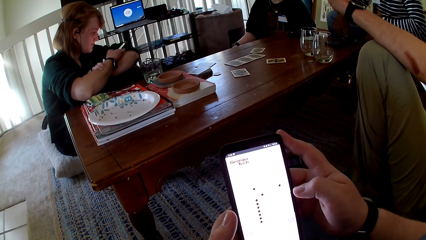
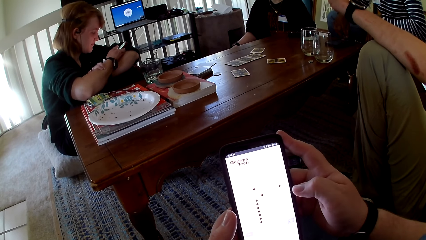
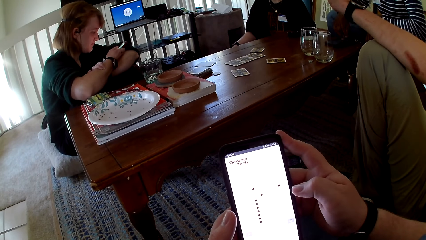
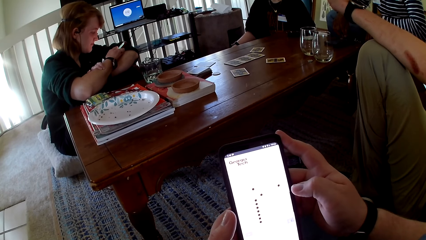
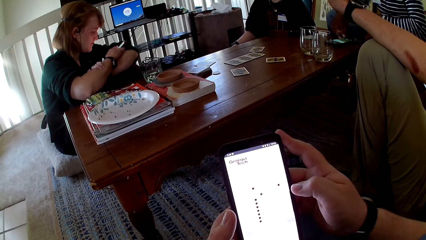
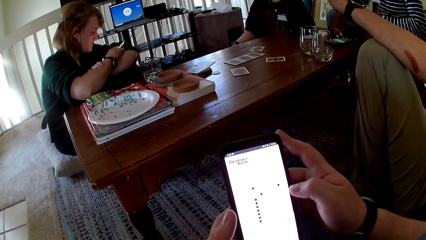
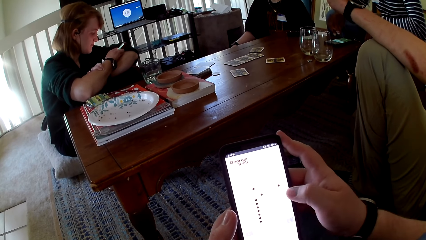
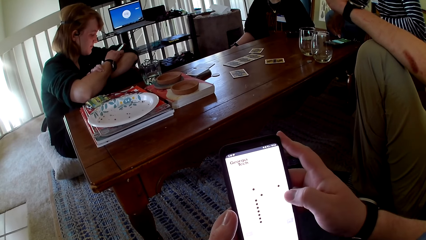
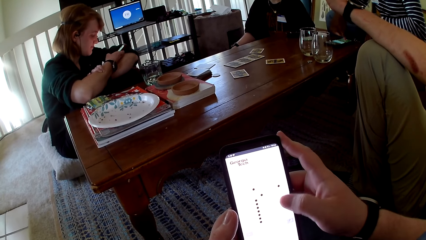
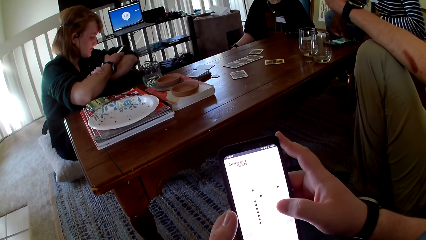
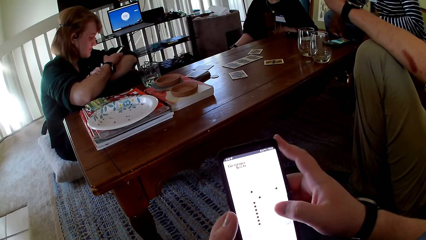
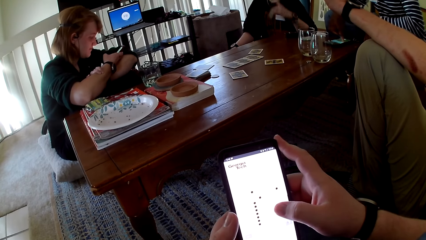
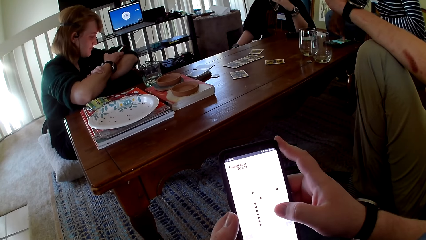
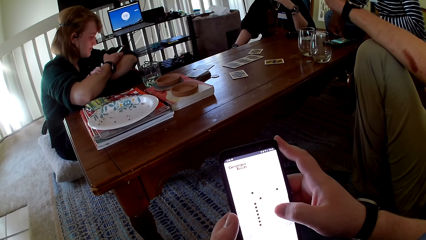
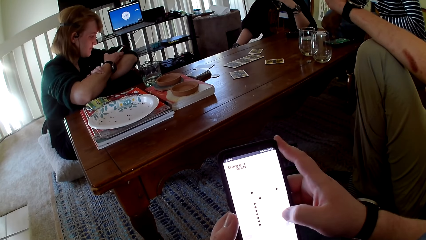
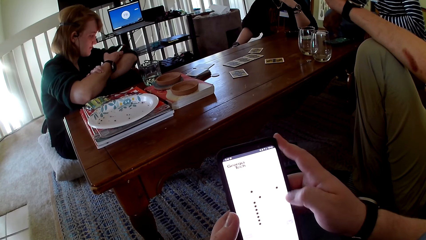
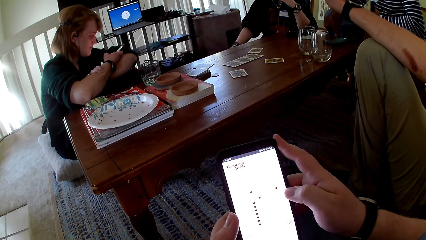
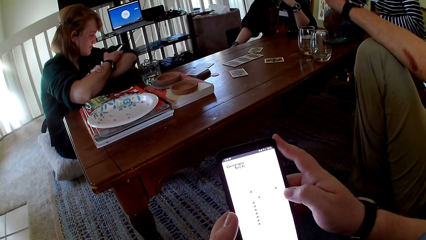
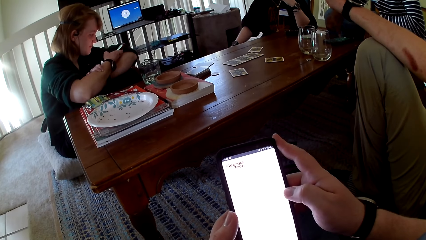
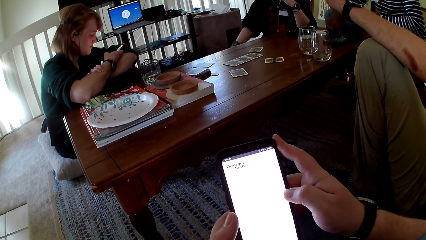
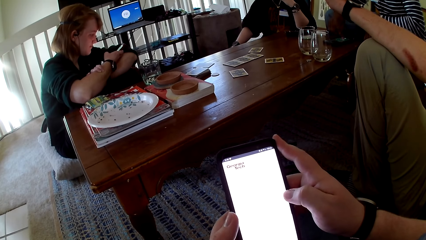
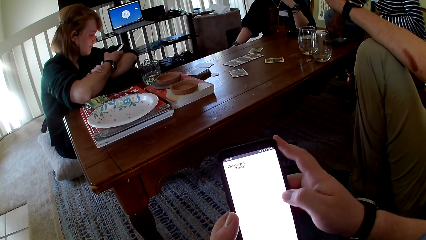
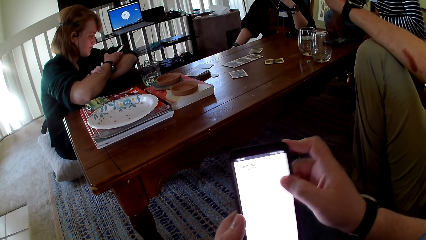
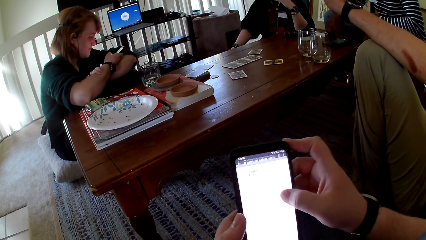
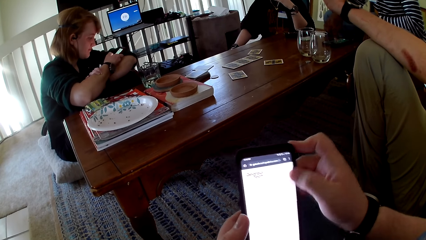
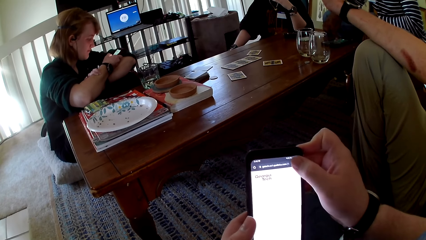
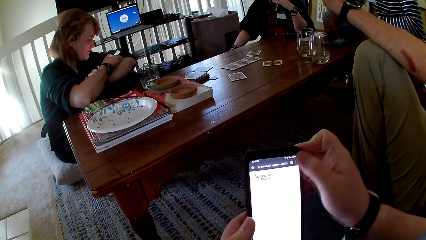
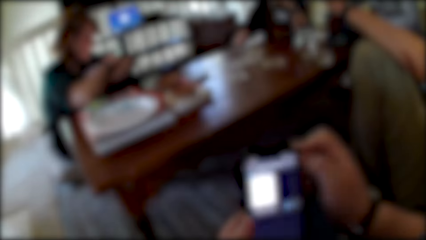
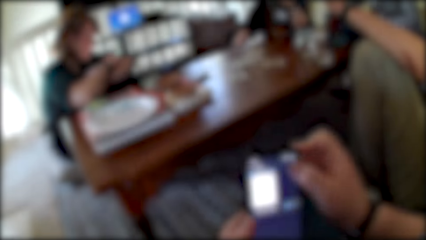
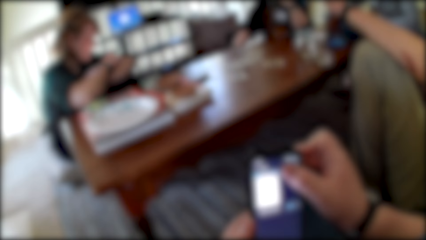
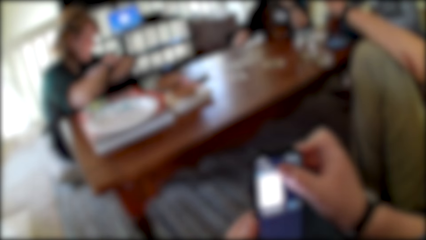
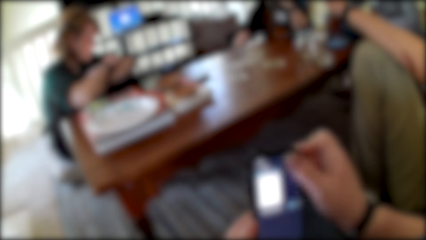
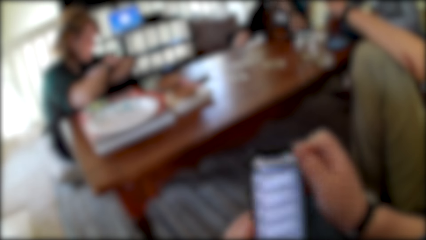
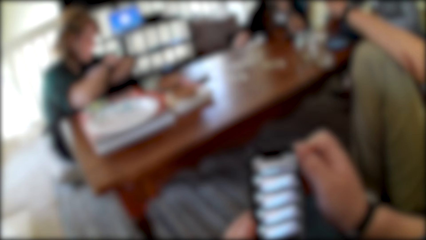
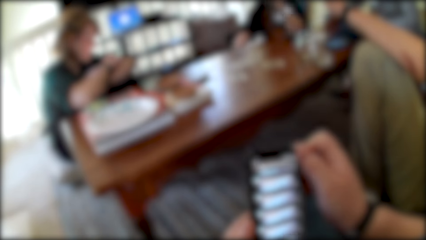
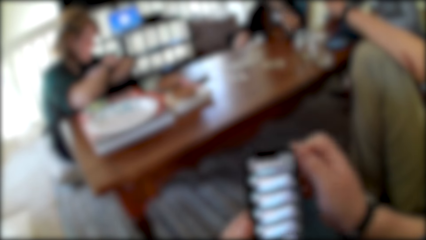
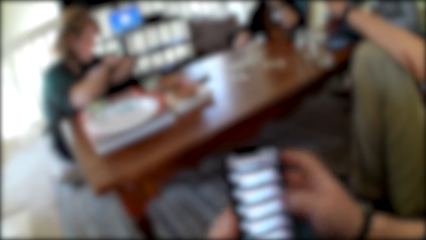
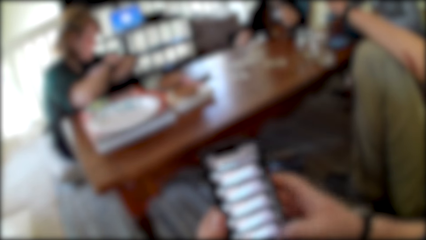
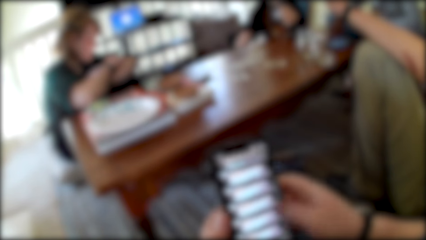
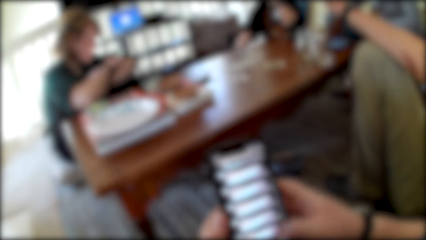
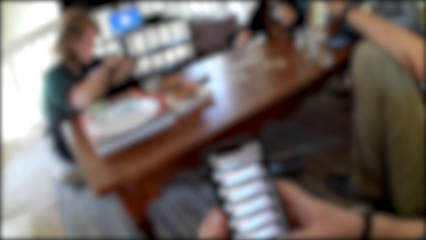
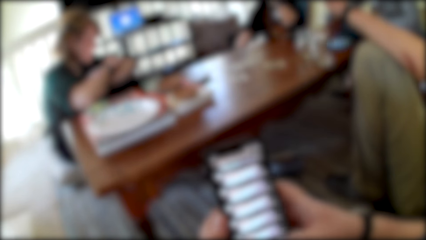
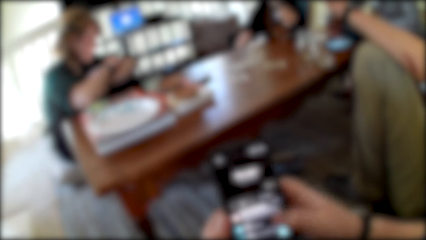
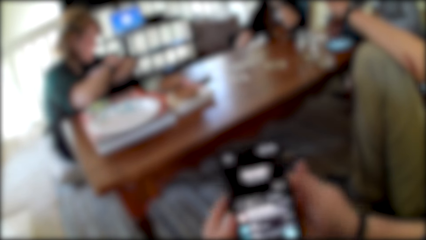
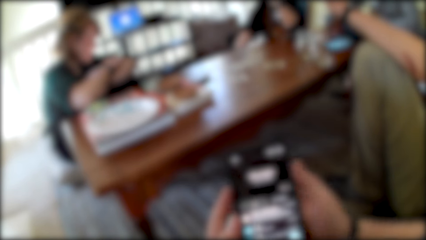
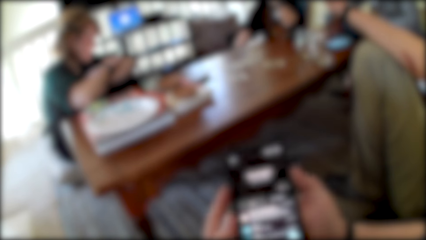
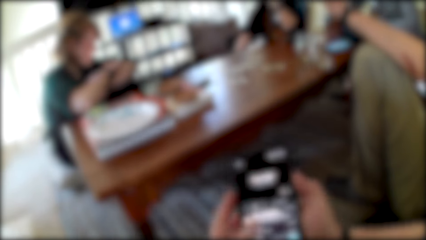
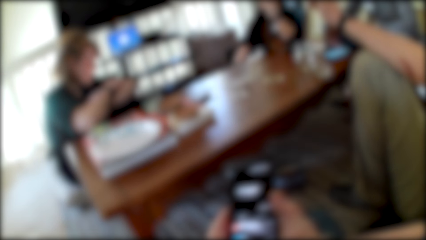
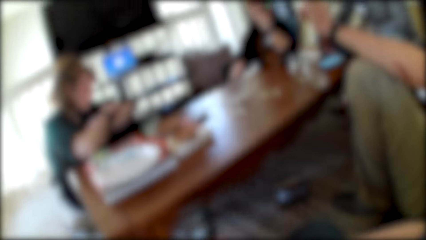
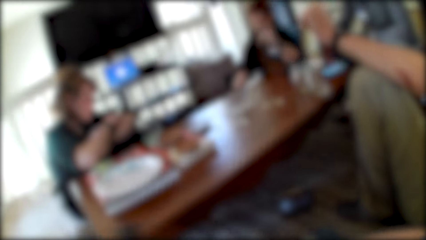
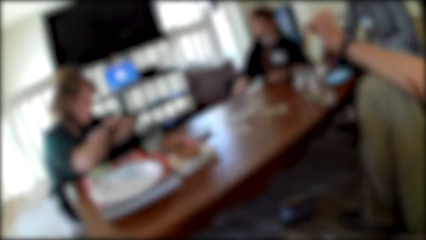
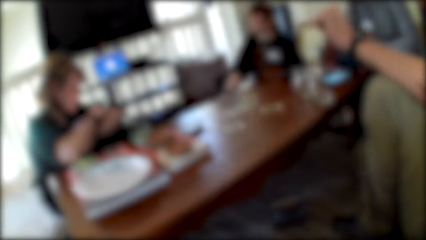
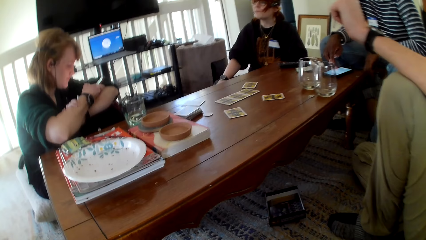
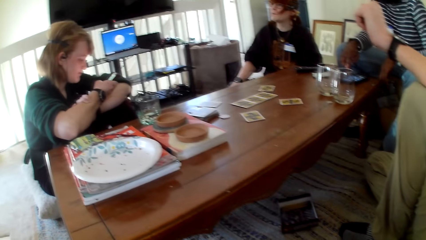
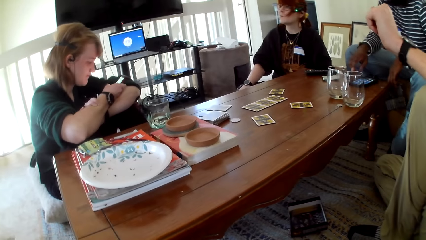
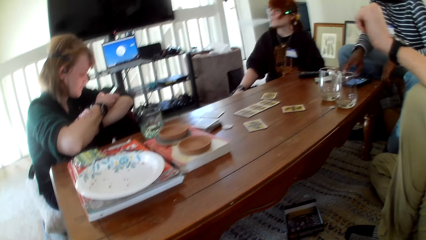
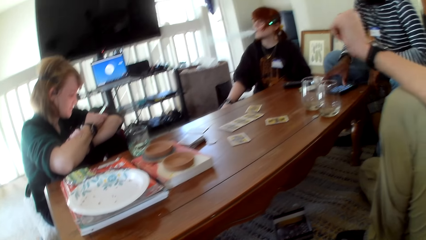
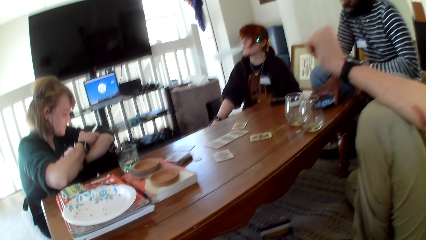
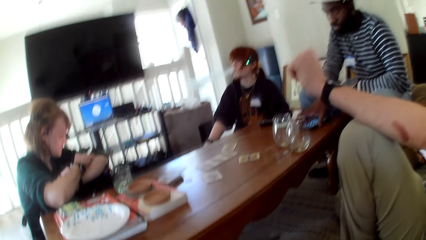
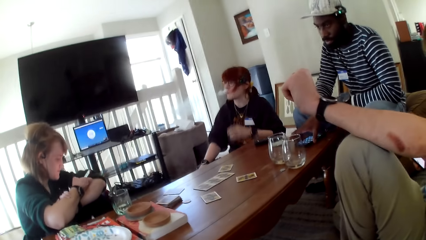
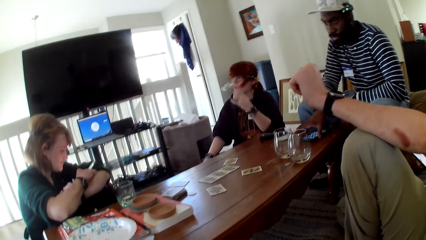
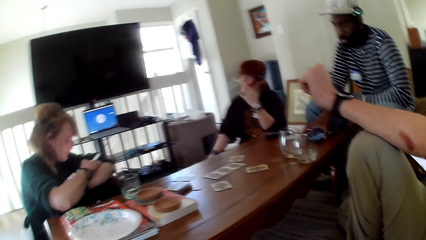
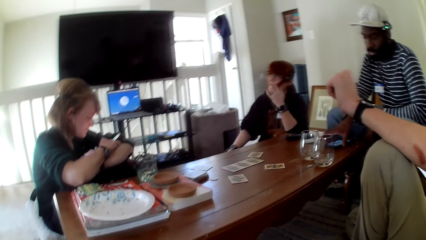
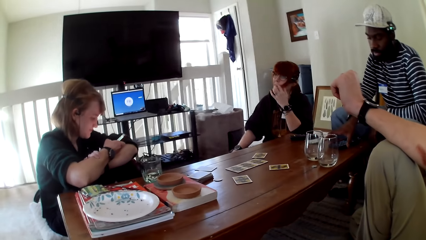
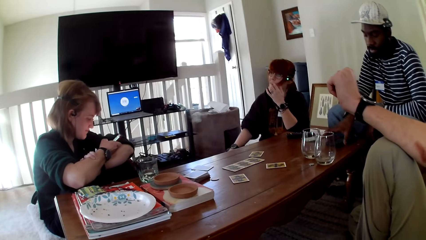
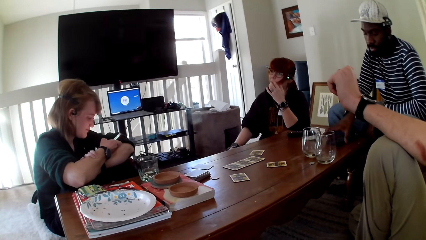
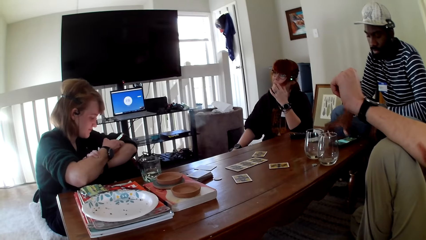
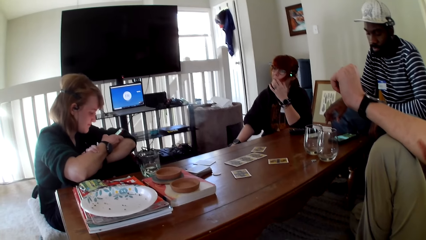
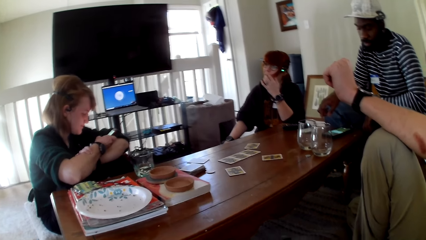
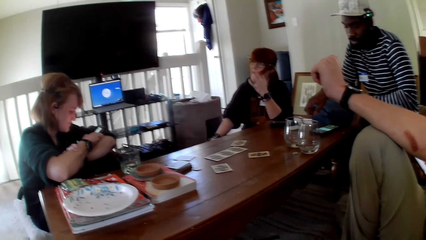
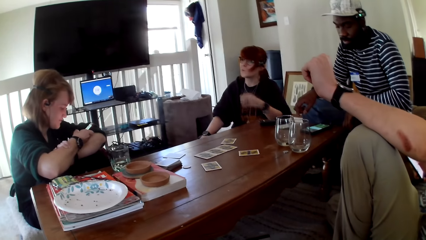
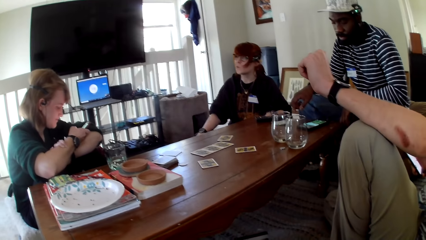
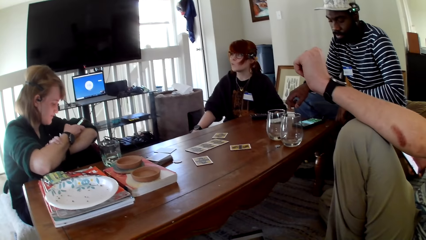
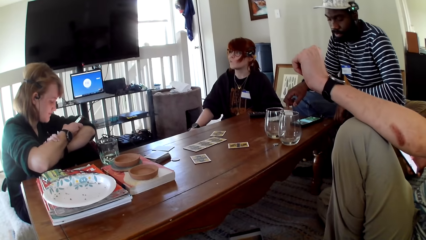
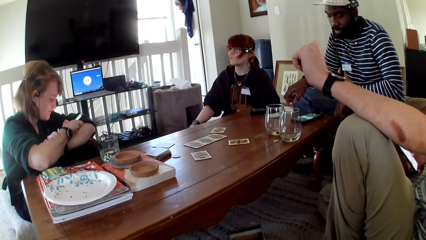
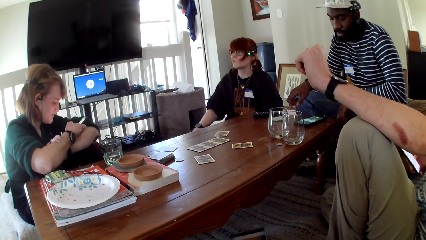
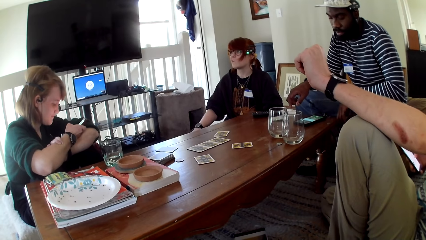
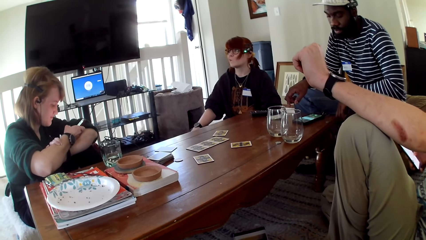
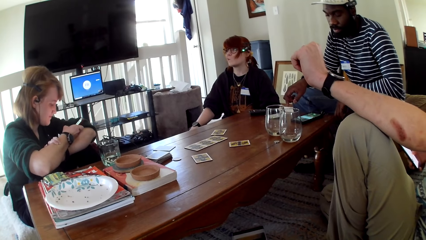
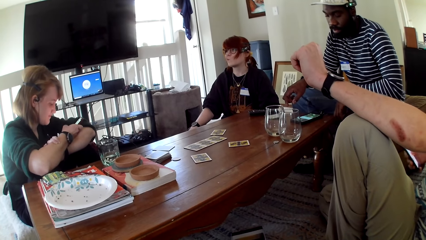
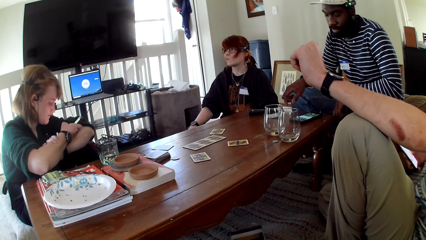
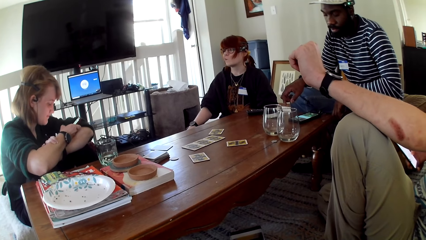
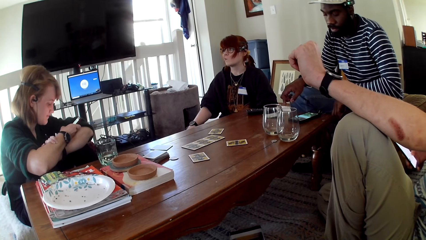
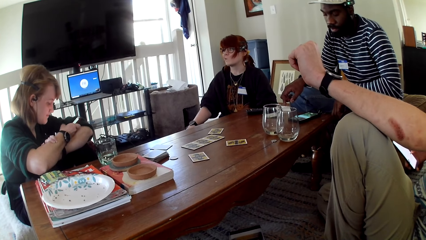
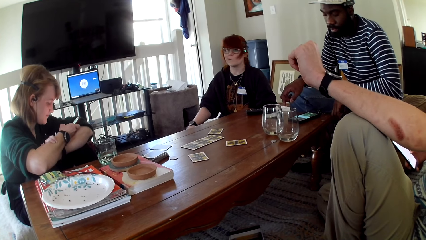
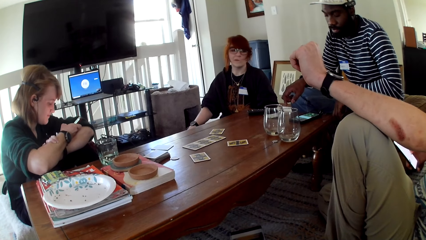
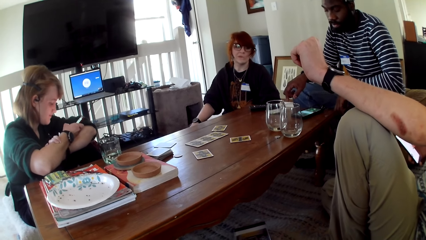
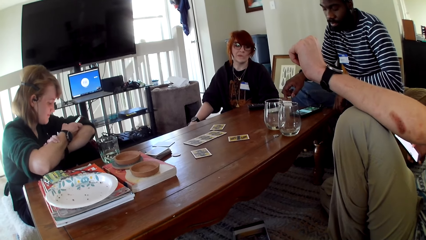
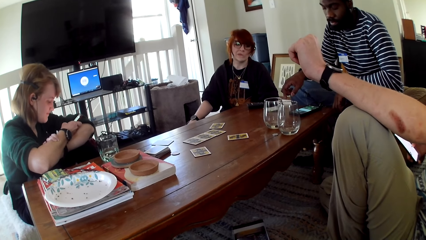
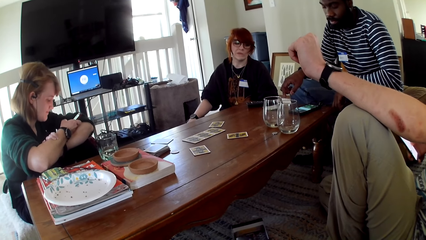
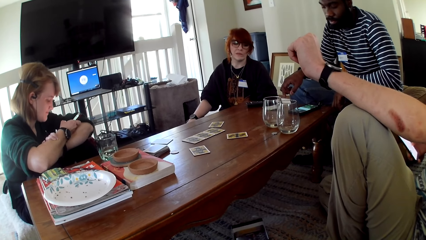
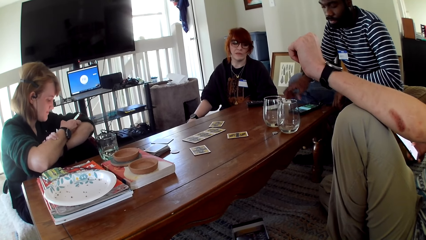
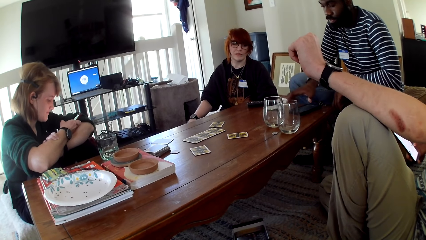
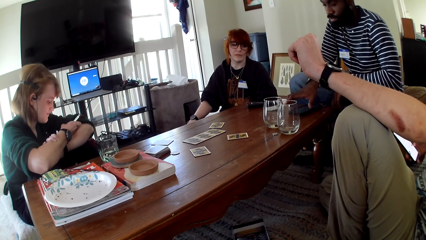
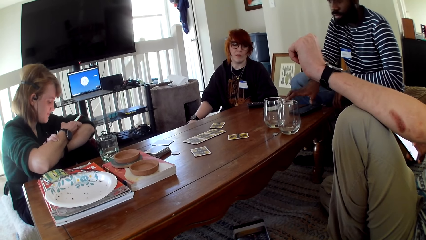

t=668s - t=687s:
A woman touches a phone. The camera wearer touches a phone. The woman operates the phone. Another woman holds her mouth. A person raises a hand up. A man operates a phone on the table. The other woman pulls her hand off the mouth. The first woman touches the phone.
